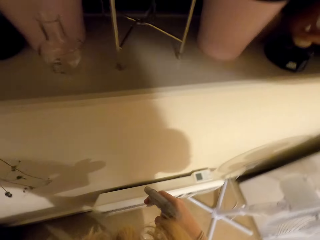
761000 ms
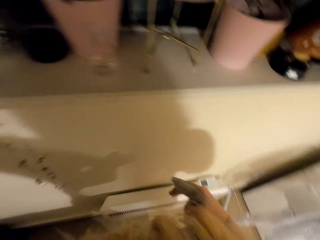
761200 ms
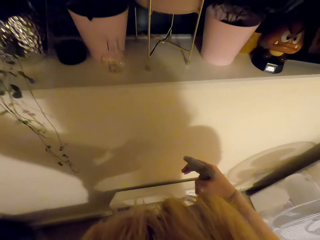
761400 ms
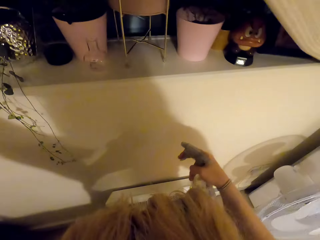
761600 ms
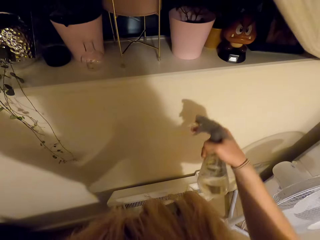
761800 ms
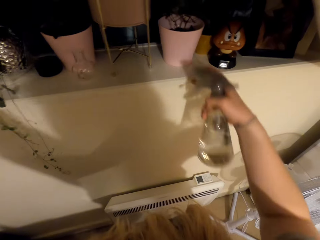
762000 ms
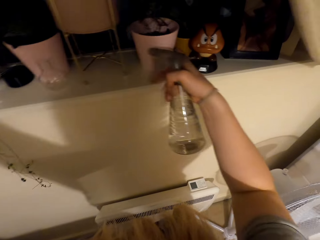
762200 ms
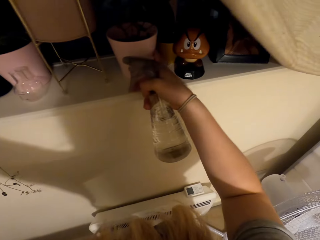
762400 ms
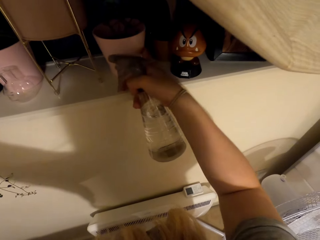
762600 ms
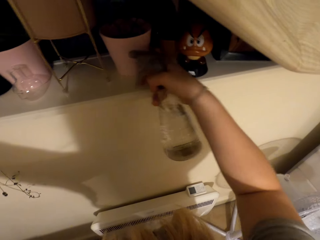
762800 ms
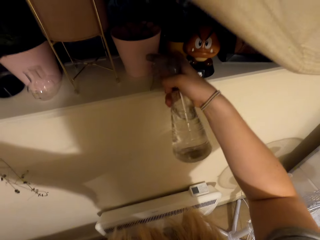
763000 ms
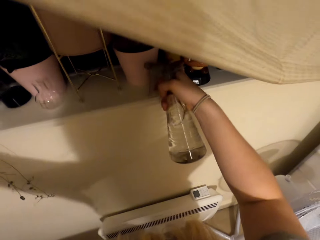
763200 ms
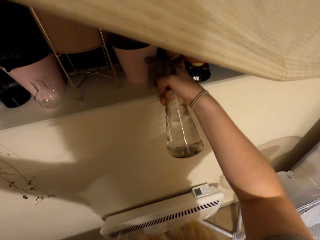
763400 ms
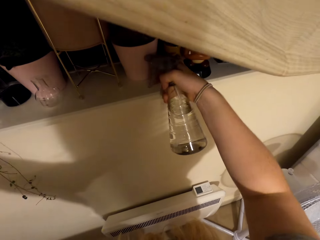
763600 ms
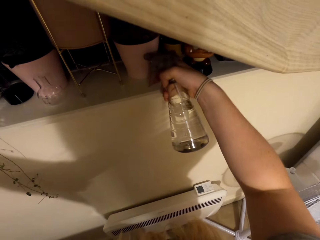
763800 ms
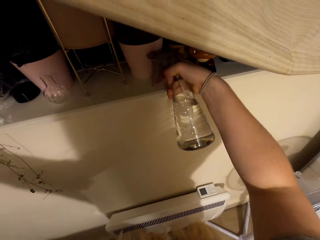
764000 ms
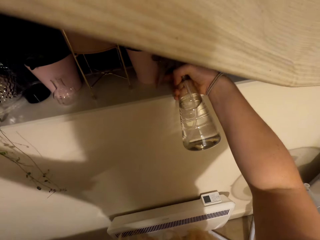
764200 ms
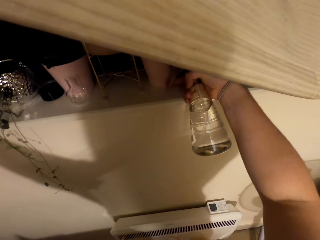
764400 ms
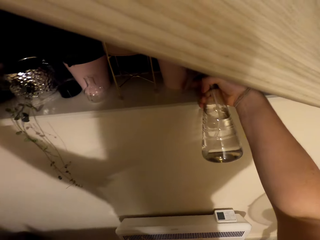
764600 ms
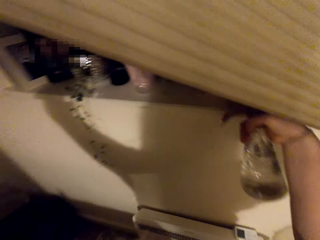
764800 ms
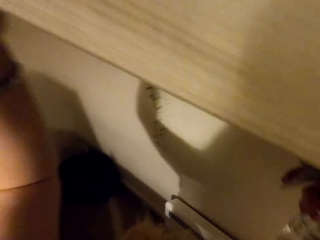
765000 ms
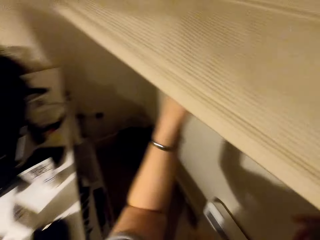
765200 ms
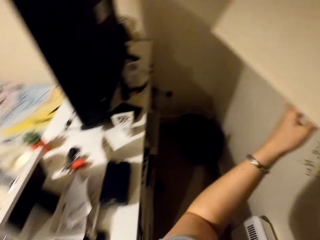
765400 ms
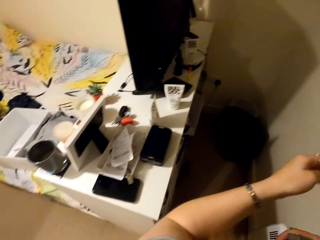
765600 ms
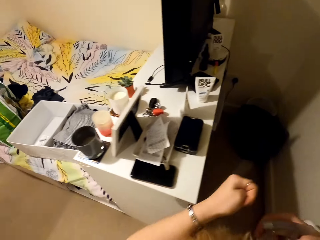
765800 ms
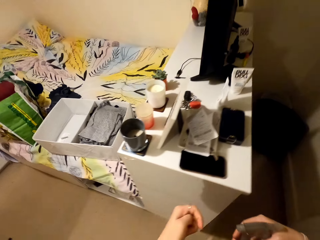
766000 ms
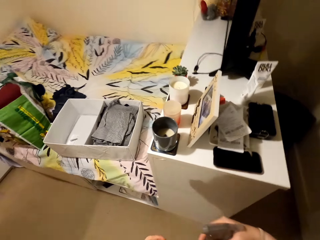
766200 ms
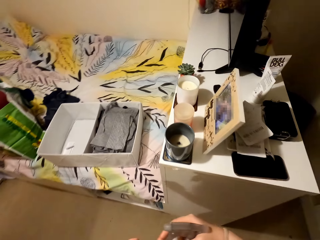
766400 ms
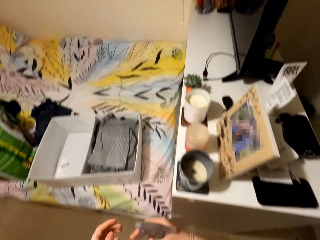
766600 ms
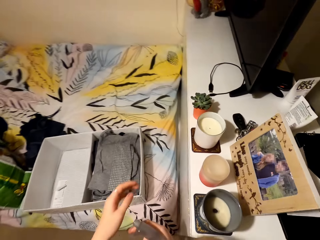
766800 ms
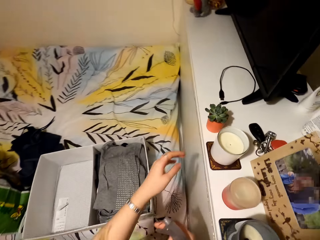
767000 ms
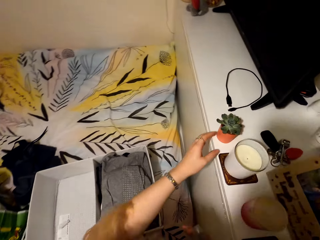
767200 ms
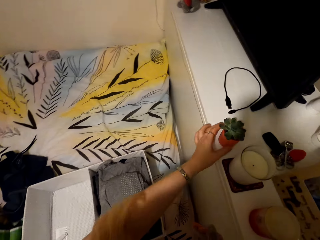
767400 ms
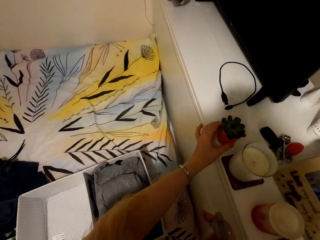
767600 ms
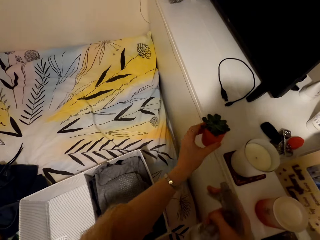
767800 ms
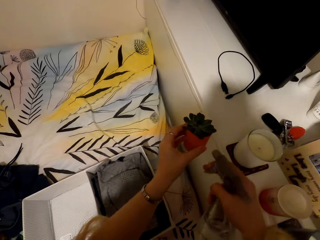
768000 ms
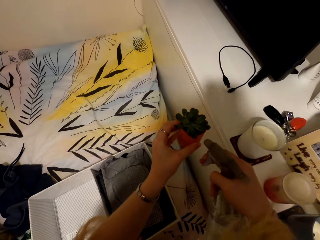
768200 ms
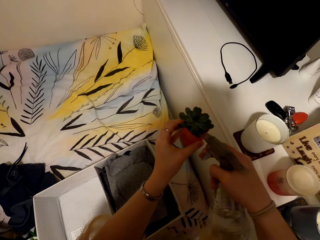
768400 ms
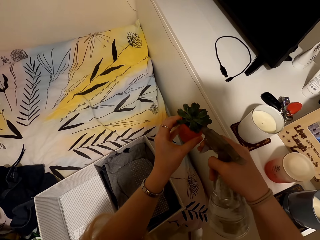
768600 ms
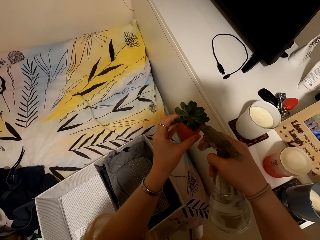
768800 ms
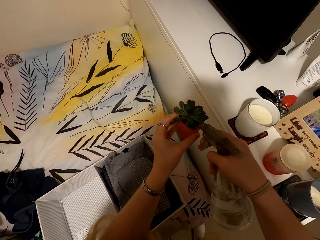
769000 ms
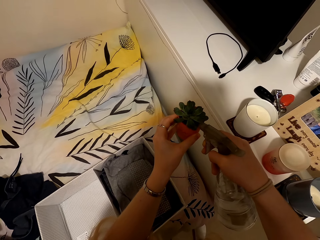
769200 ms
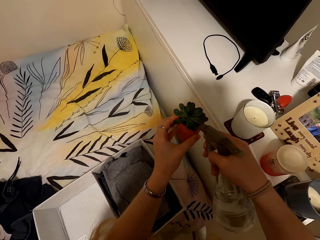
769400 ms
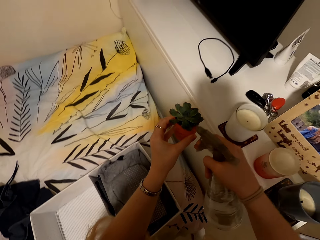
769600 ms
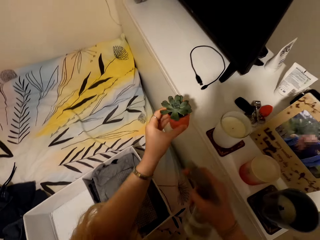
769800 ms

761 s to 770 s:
The camera wearer moves their hand. They move the spray bottle. They move the flower pot. They look at the house plants. They walk around the house. They pick up the flower pot from the counter. They water the flower using the spray bottle.
